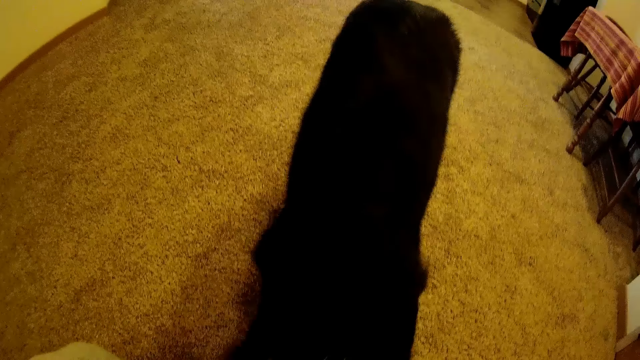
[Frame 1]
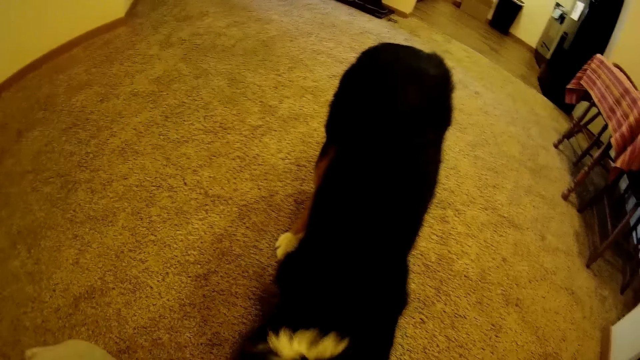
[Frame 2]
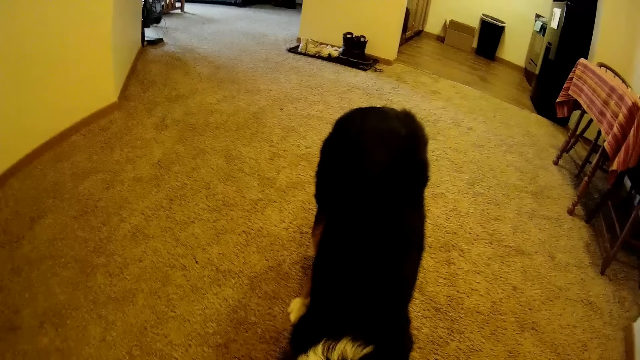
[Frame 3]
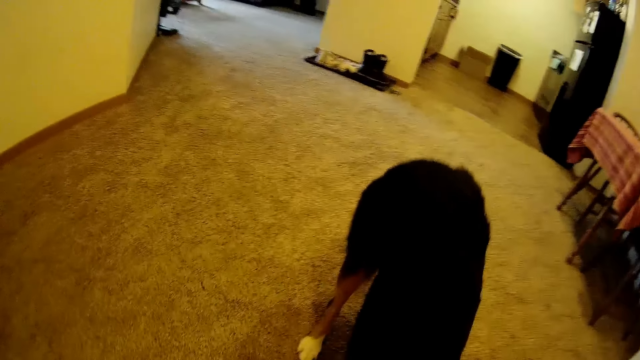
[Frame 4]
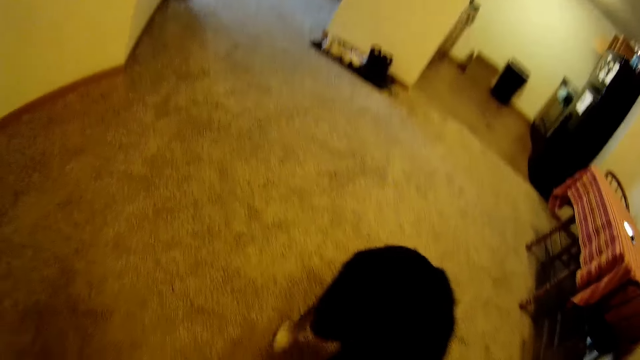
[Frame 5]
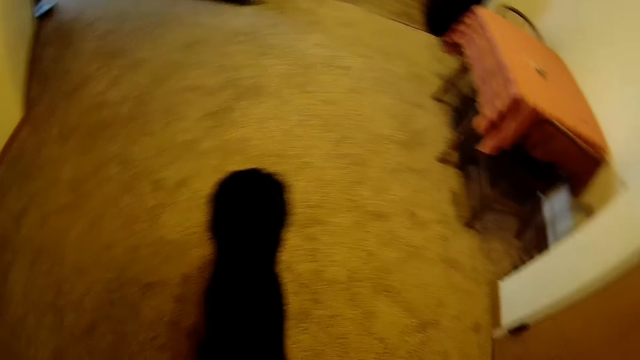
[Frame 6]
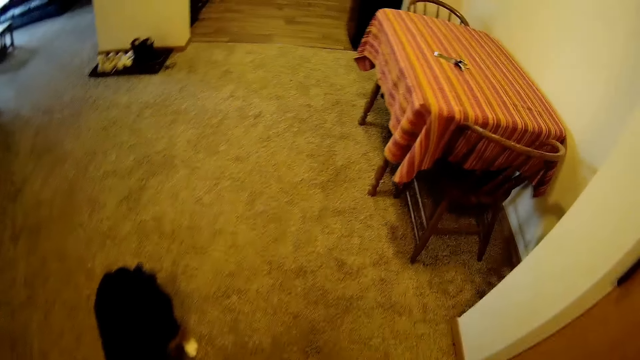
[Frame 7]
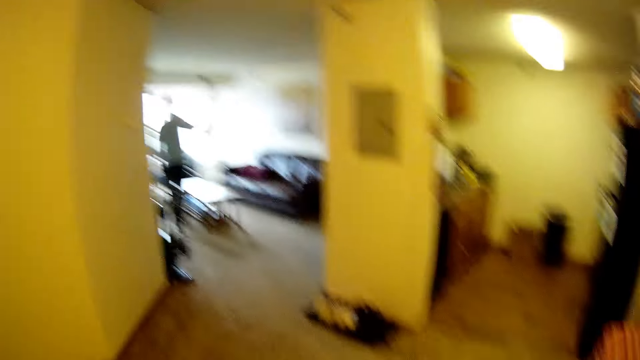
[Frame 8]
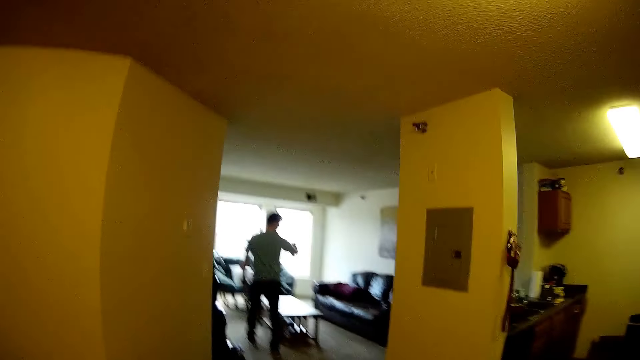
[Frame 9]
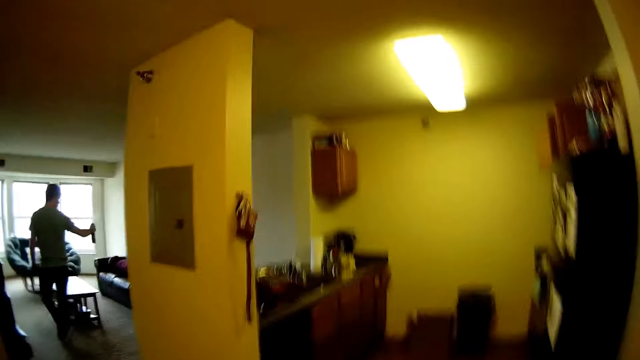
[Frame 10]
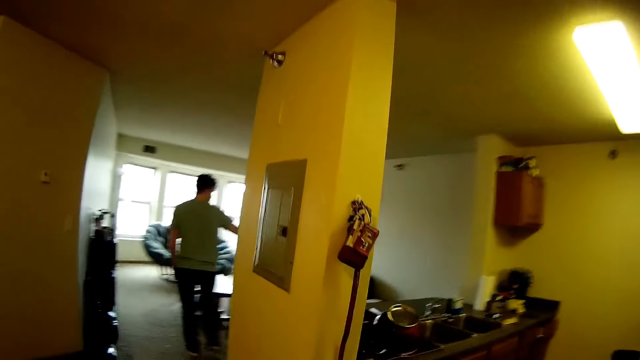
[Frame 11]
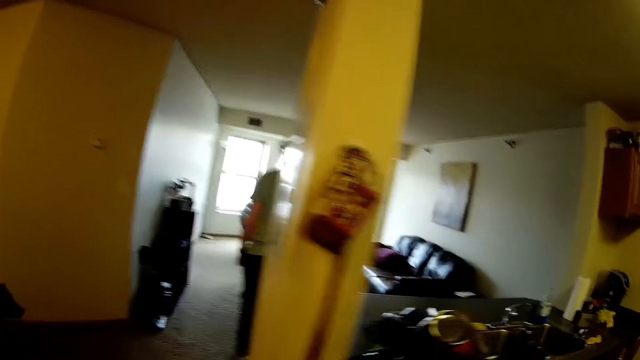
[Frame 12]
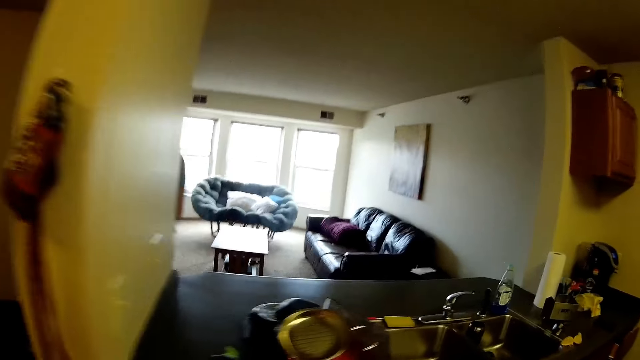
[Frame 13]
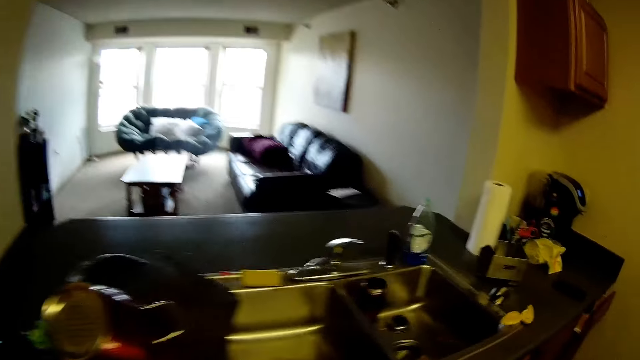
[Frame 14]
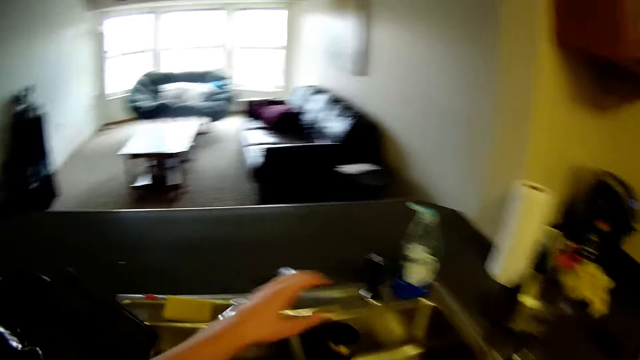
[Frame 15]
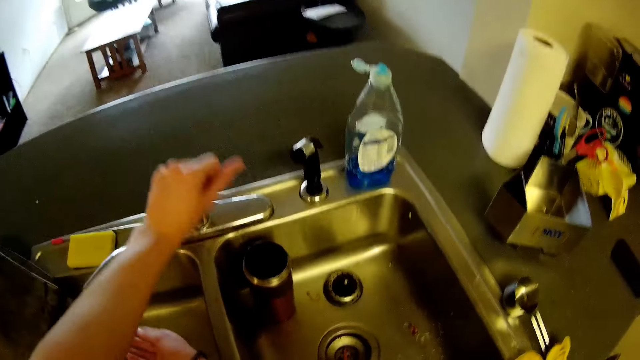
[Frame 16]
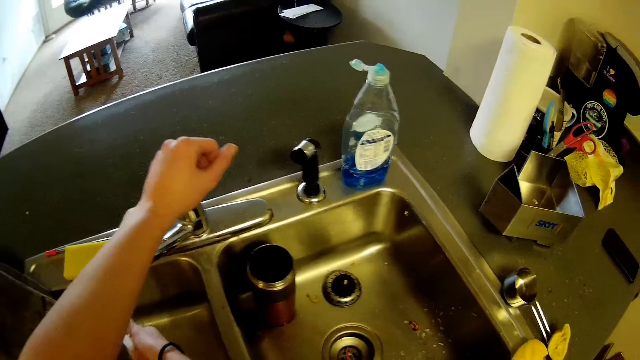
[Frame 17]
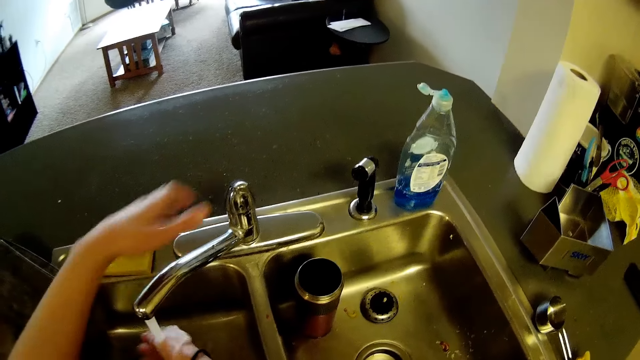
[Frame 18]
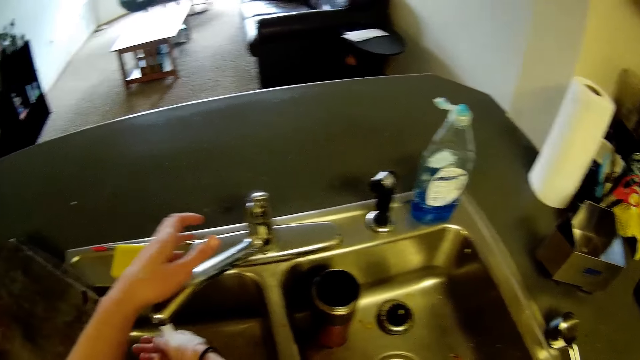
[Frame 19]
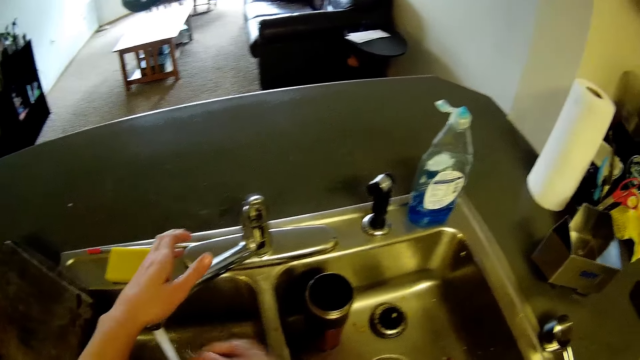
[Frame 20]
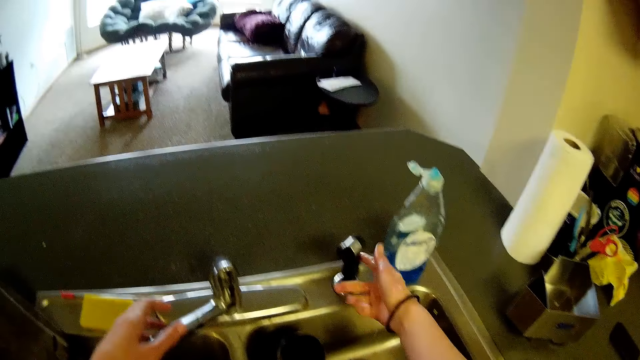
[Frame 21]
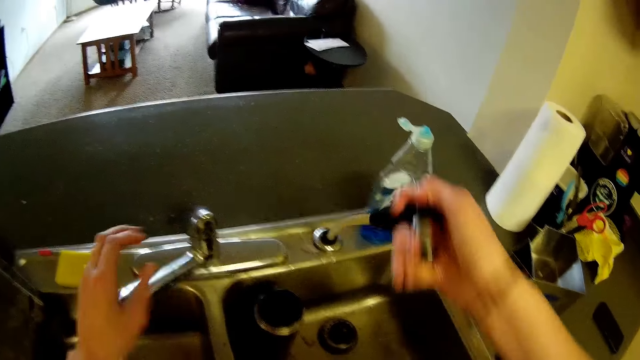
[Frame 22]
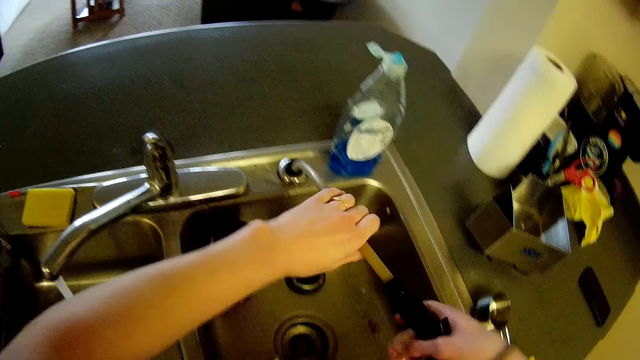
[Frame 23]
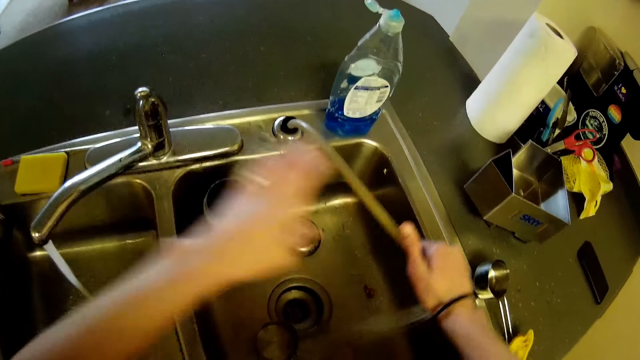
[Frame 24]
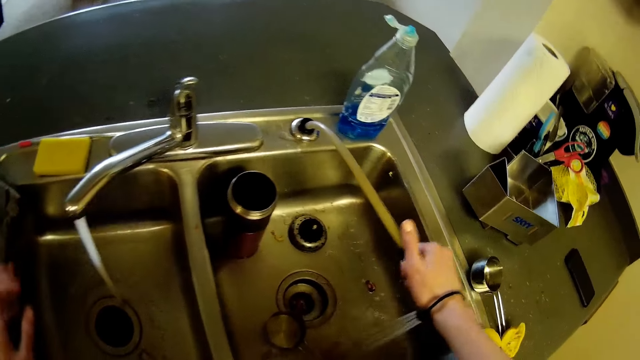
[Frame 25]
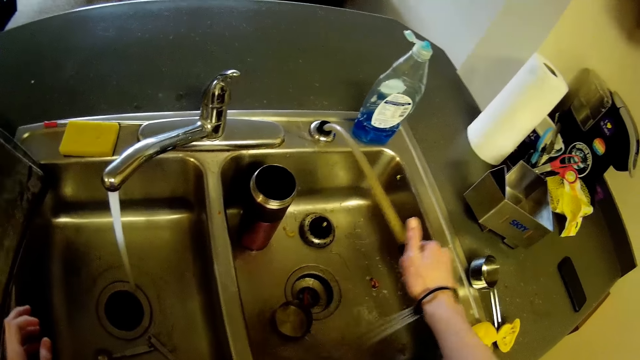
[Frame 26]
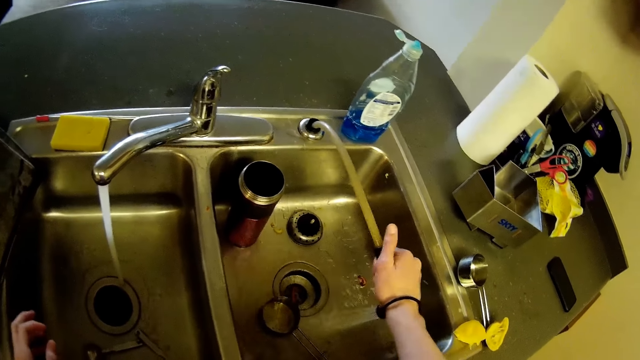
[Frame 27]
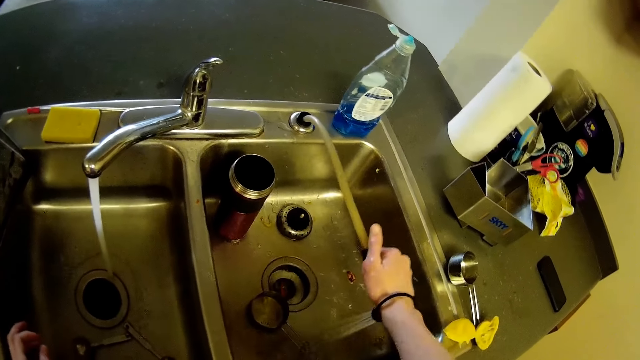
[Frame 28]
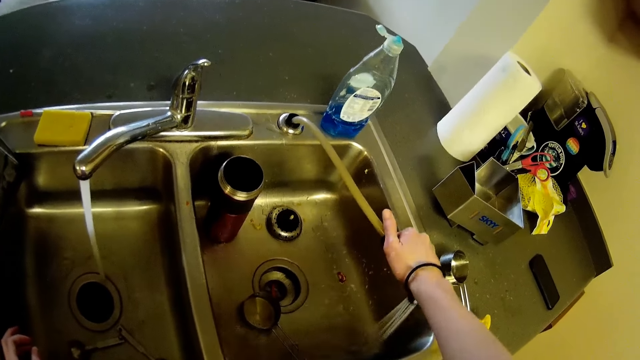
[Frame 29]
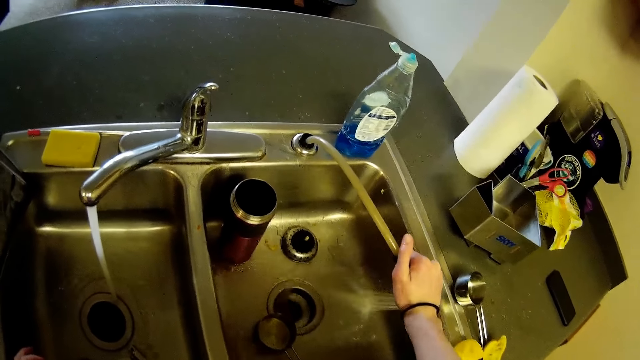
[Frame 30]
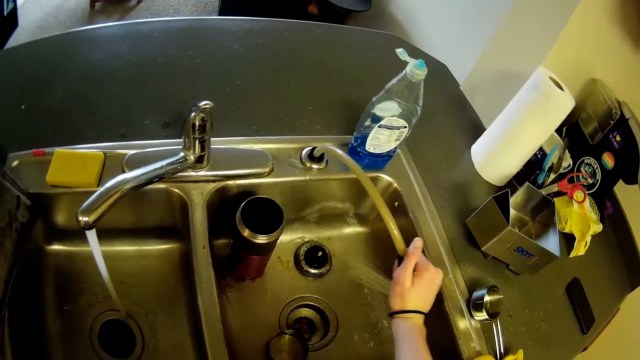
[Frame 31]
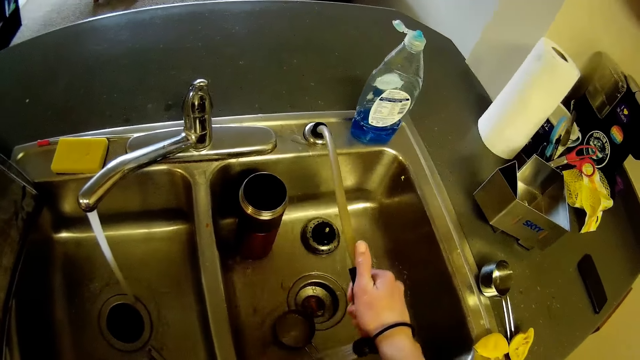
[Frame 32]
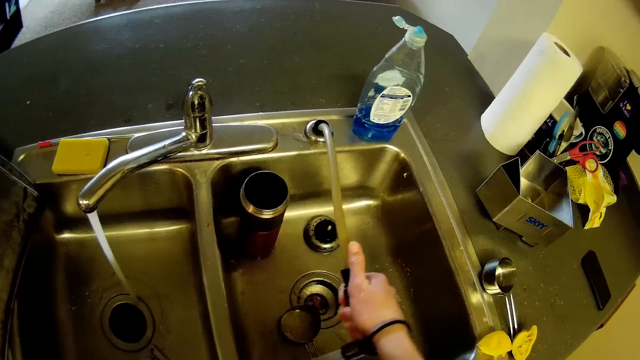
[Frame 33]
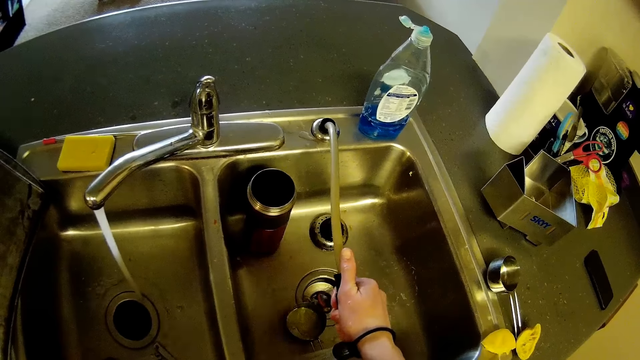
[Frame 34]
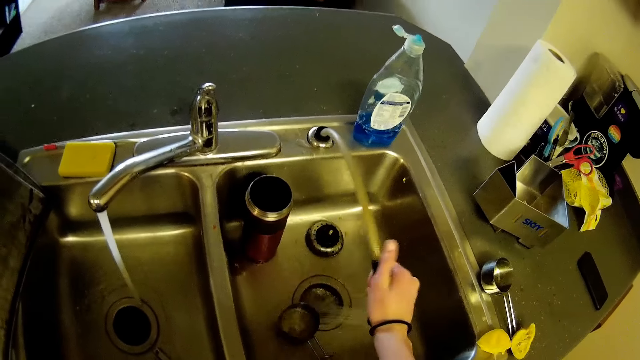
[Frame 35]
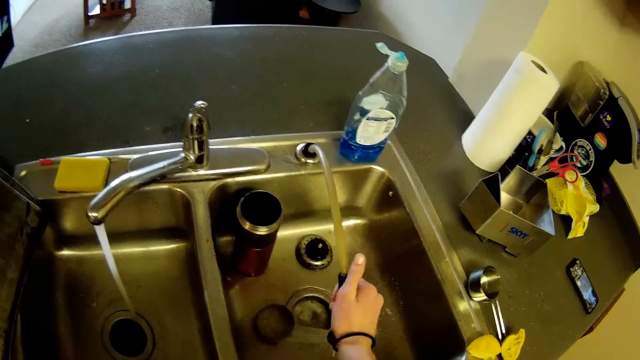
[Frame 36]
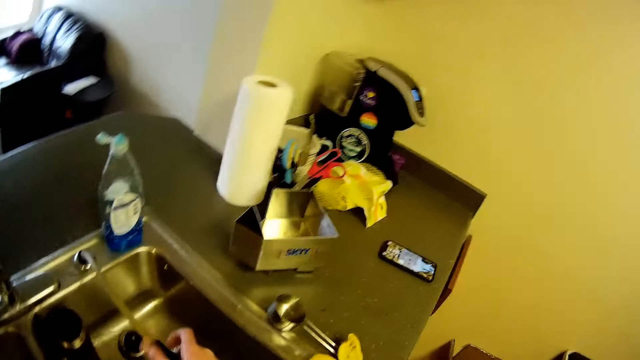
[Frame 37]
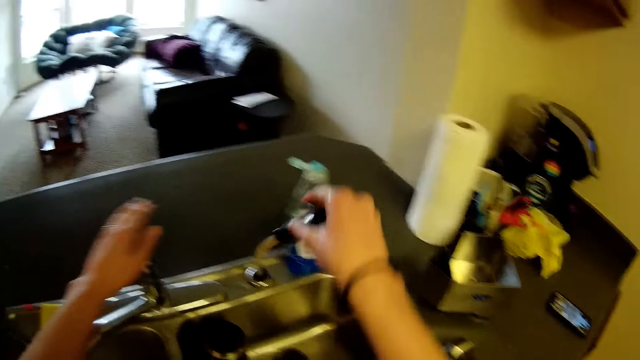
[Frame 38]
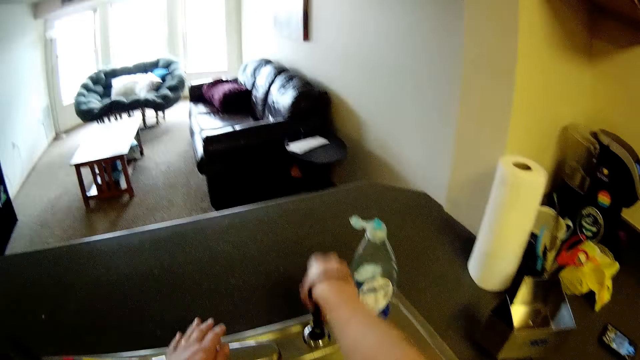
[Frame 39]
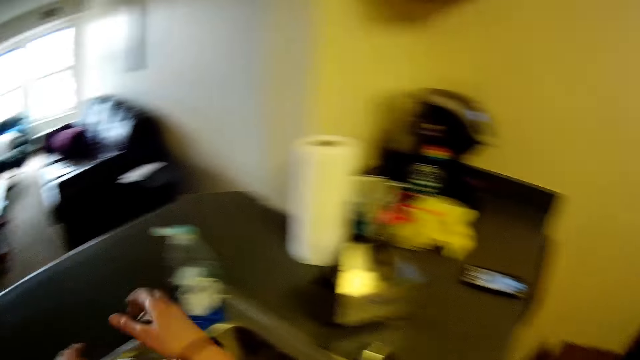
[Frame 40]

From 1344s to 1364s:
The camera wearer plays with the dog. He walks around the house. A man walks around the house. The camera wearer moves the camera around. He opens a tap on the kitchen cabinet with his left hand. He washes his right hand with water from the tap. He pulls out a tap hose from the kitchen sink with his right hand. He switches on the tap hose with his right hand. He cleans the kitchen cabinet sink with water from the tap hose. He holds a water pipe. He switches off the tap hose in his right hand. He switches off the tap with his left hand. He returns the tap hose in his right hand into the sink.
